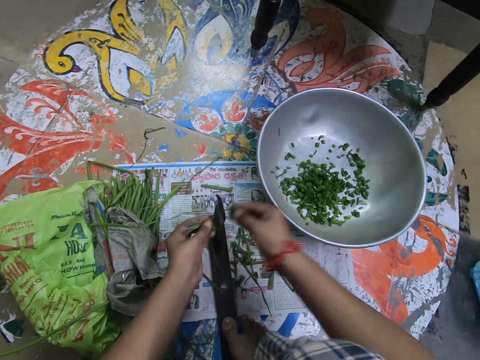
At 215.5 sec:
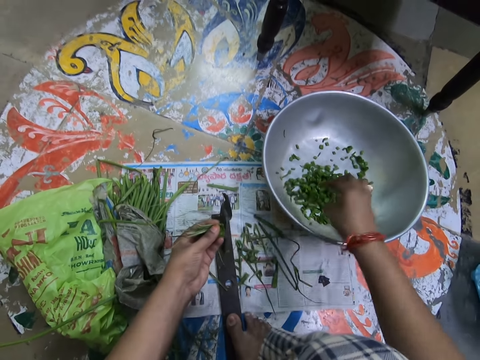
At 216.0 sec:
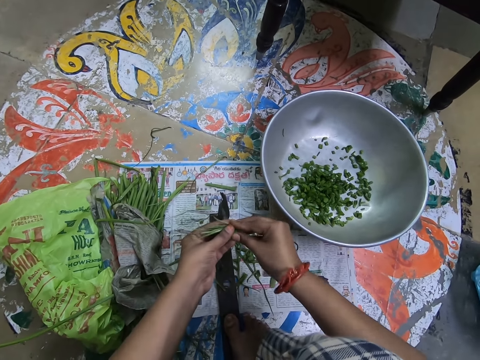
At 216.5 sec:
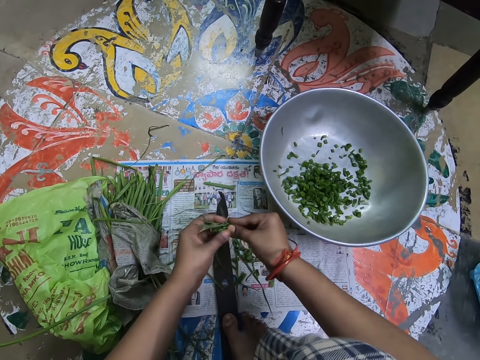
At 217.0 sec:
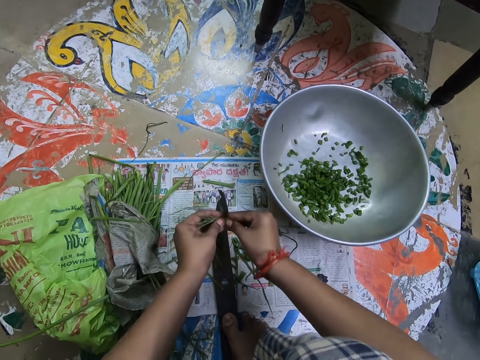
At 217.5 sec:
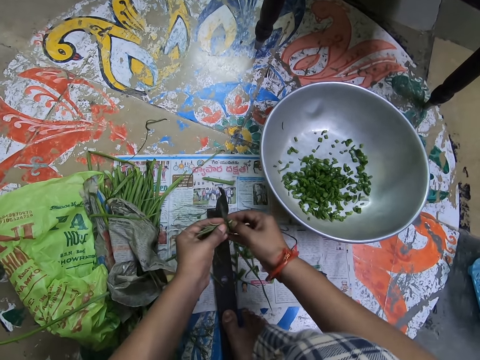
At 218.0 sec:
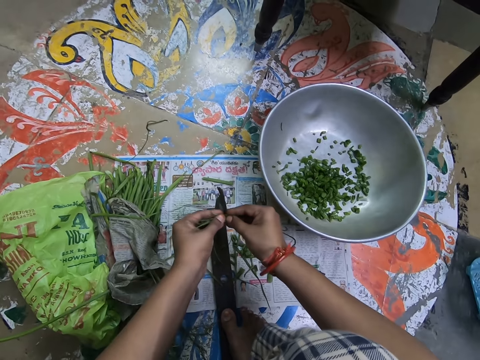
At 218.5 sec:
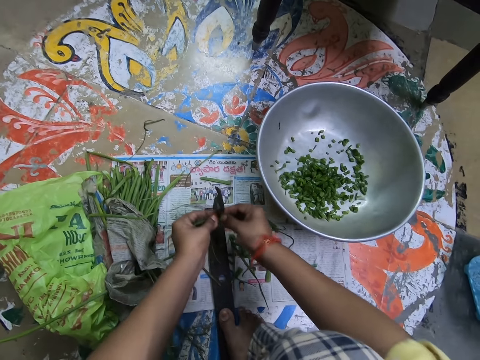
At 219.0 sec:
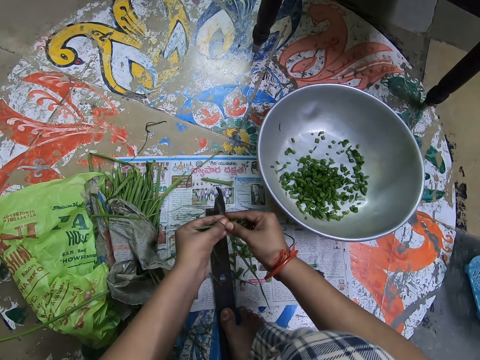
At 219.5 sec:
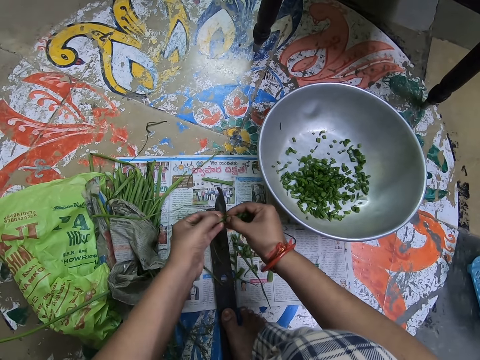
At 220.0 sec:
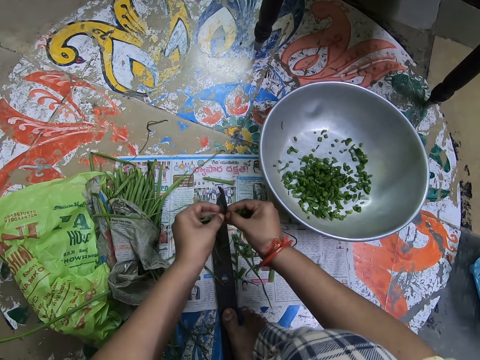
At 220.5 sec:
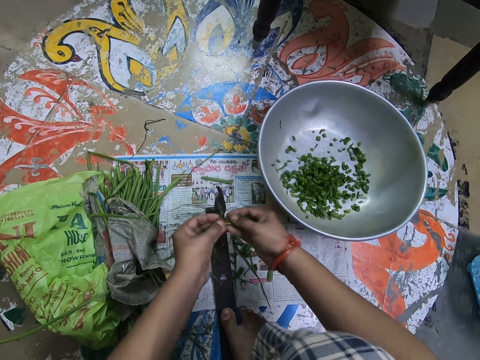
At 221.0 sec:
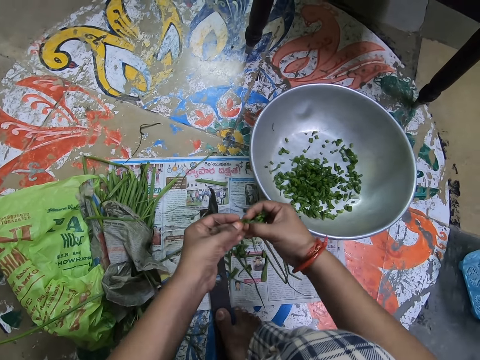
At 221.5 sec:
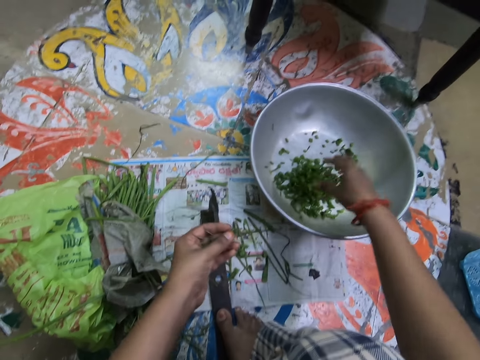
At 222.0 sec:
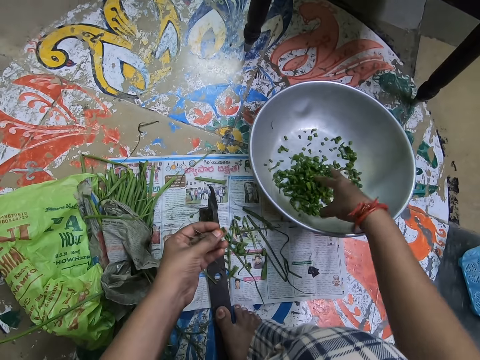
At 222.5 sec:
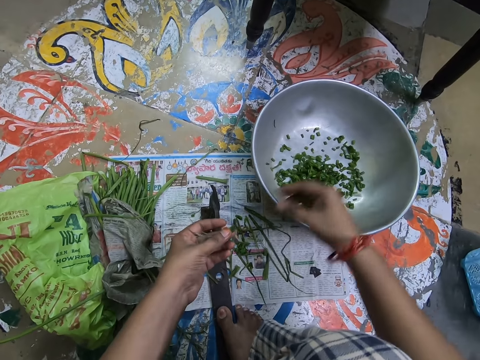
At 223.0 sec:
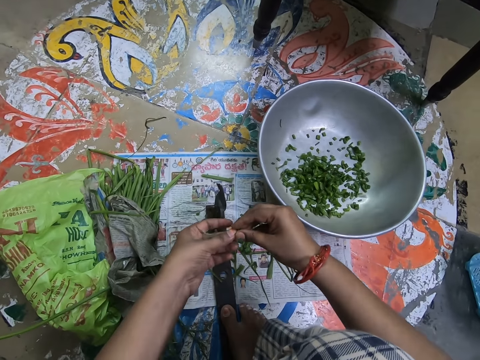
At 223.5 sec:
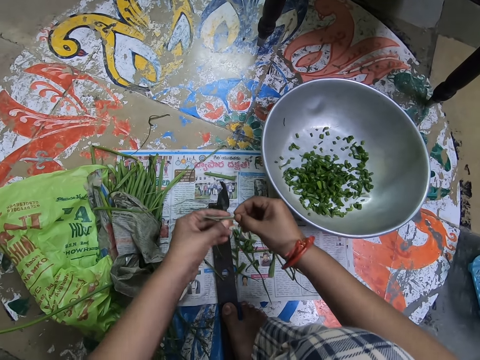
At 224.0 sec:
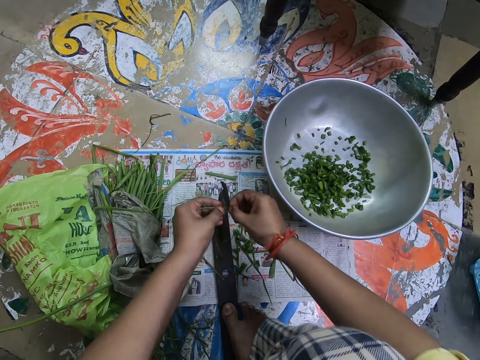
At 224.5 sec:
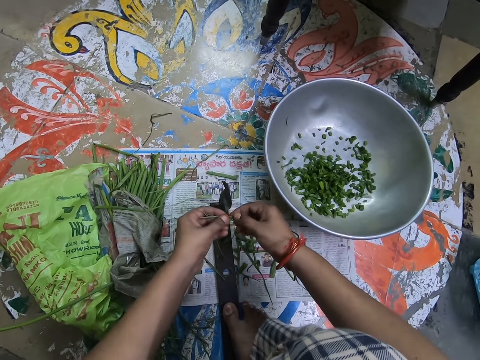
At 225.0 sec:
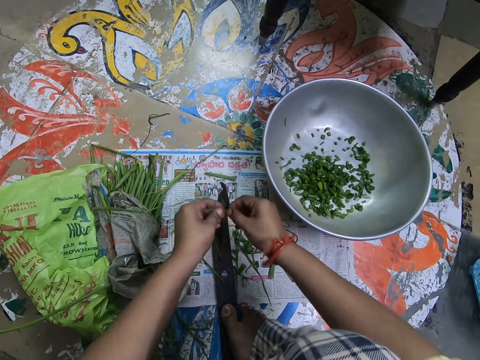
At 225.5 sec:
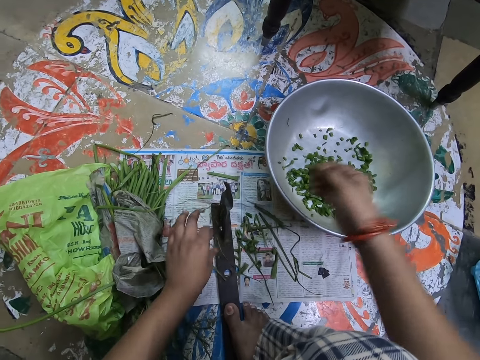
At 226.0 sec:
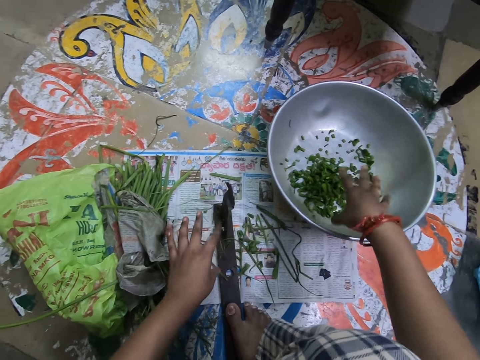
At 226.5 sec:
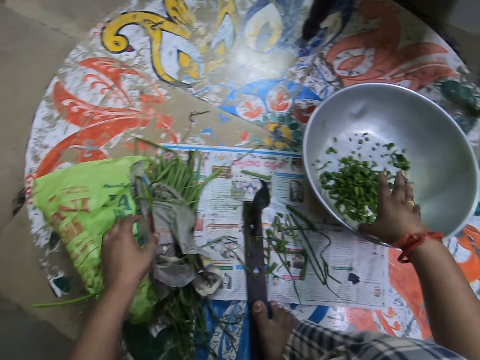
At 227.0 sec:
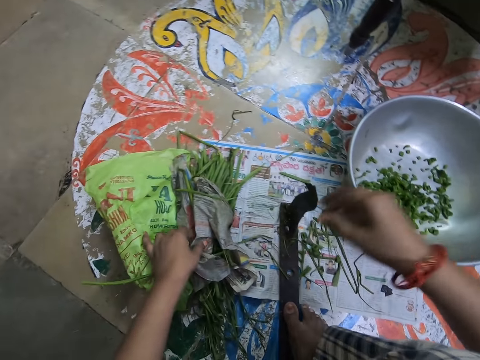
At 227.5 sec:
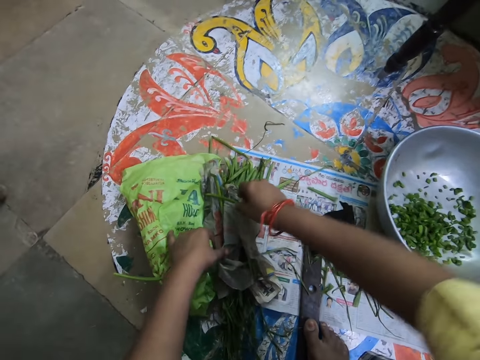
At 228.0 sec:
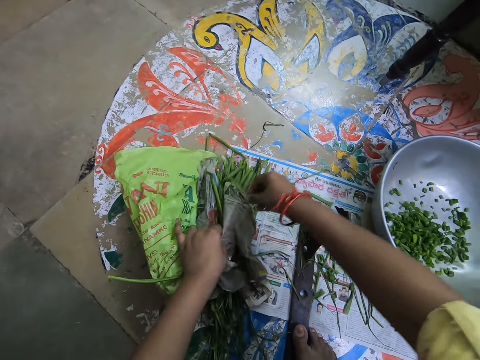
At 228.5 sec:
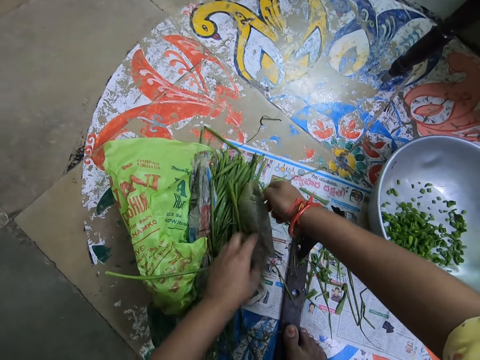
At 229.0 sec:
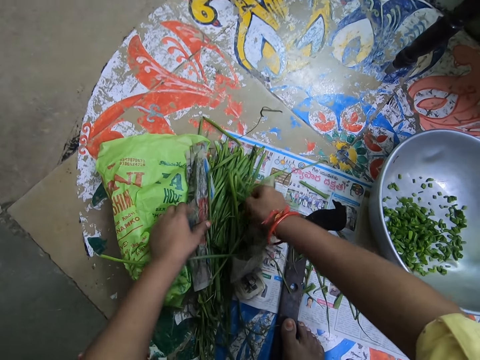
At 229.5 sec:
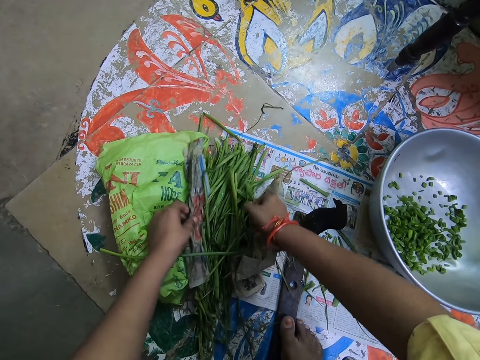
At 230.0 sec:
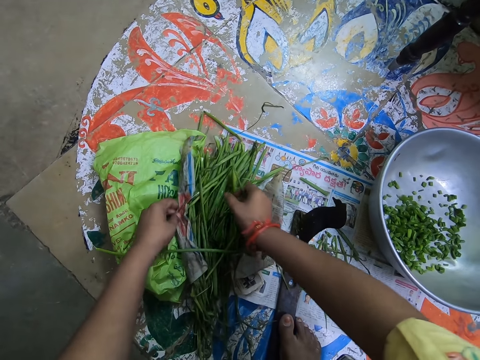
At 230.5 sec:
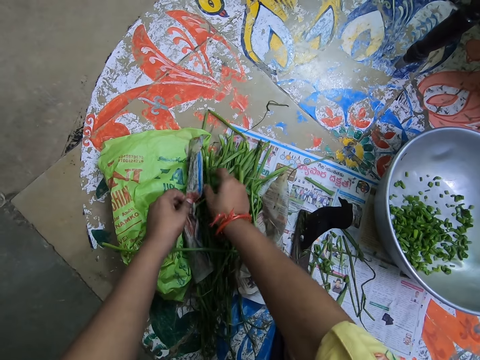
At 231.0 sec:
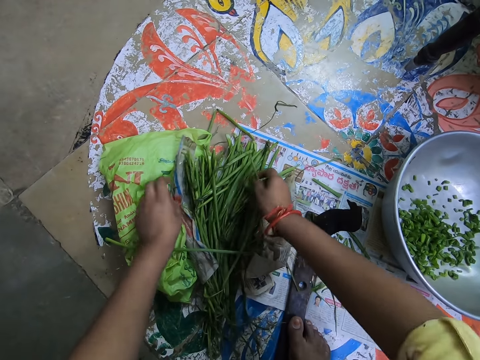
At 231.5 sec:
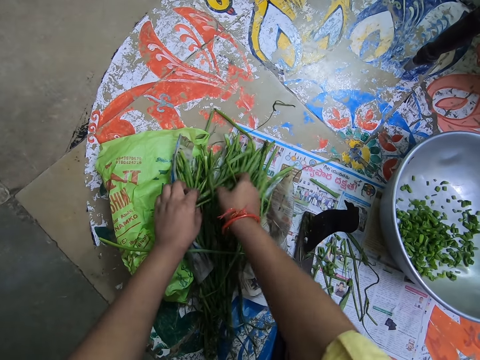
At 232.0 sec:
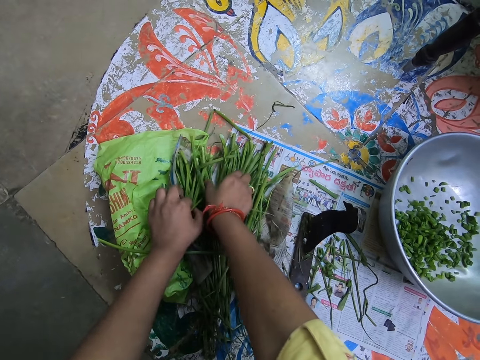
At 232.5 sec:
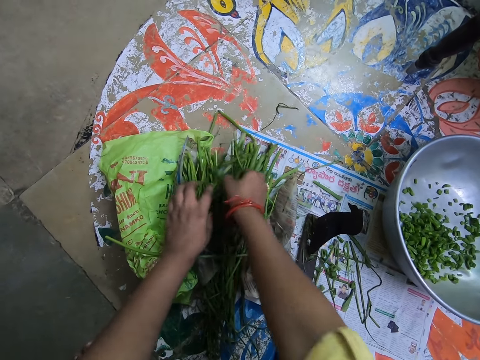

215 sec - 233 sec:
The camera wearer drops something in a basin. They hold something with both hands. They cut something. They drop something in the basin. They hold something with both hands. They cut something. They drop something in the basin. They hold something with the right hand. They unwrap something. They arrange vegetables in the hands. They pick up something.

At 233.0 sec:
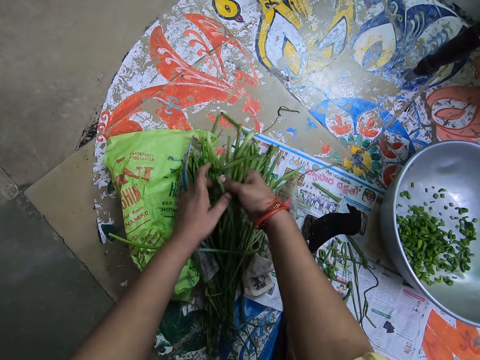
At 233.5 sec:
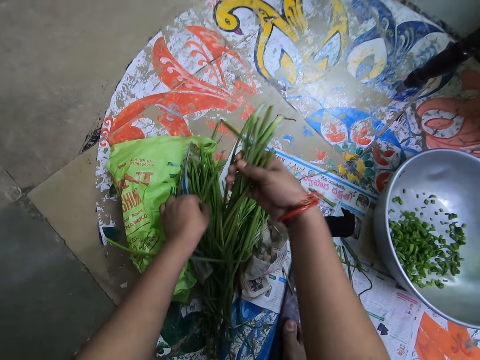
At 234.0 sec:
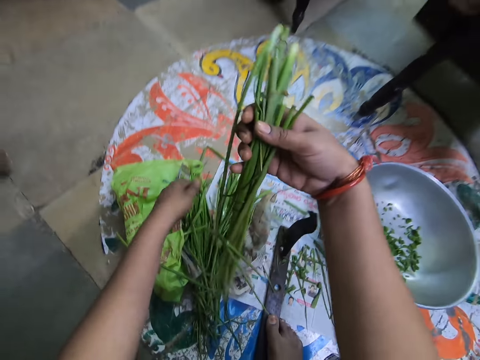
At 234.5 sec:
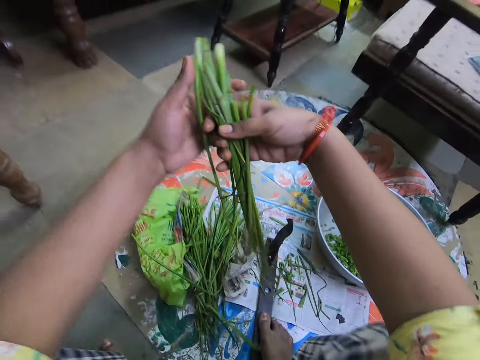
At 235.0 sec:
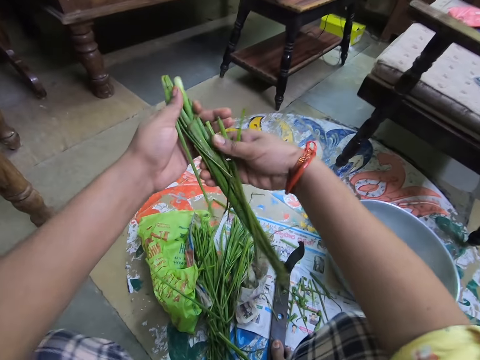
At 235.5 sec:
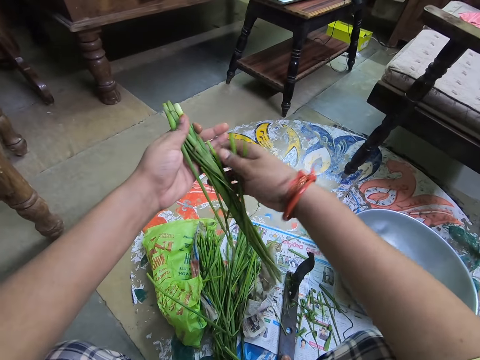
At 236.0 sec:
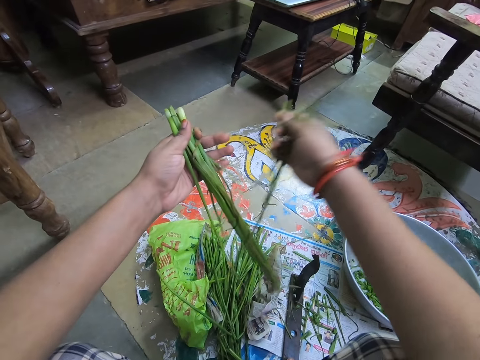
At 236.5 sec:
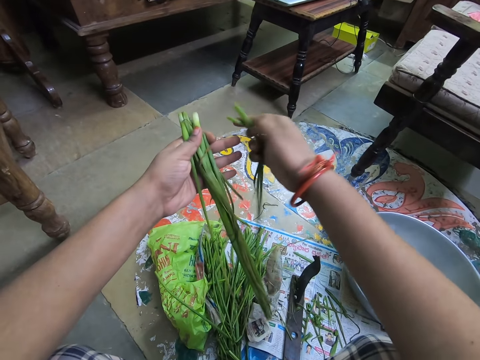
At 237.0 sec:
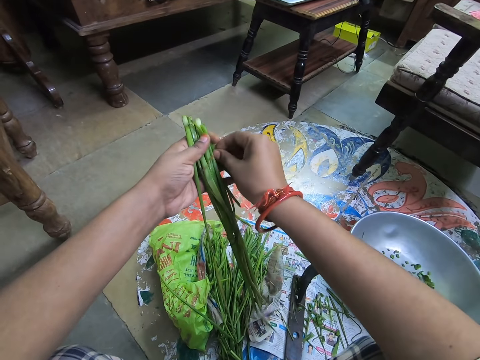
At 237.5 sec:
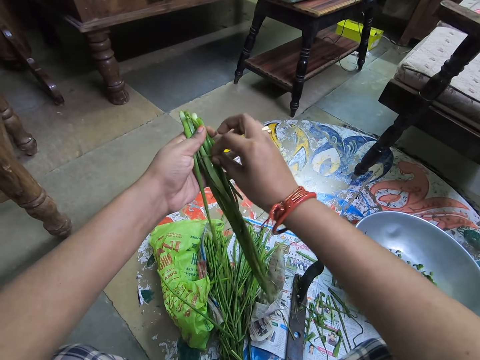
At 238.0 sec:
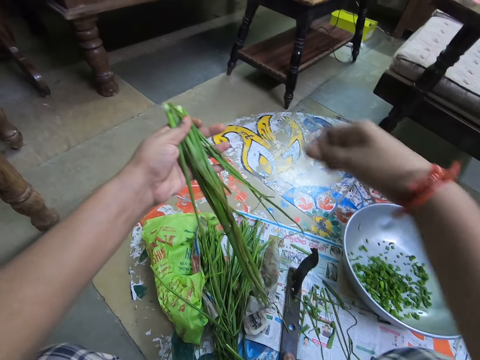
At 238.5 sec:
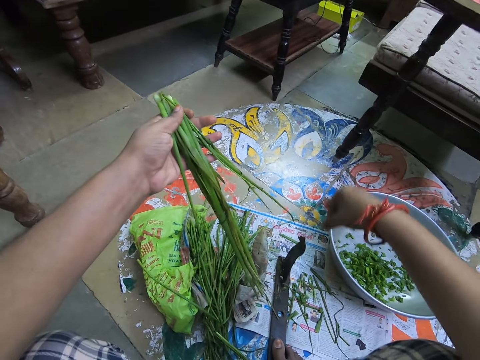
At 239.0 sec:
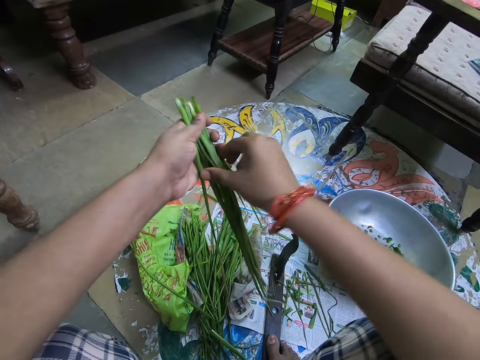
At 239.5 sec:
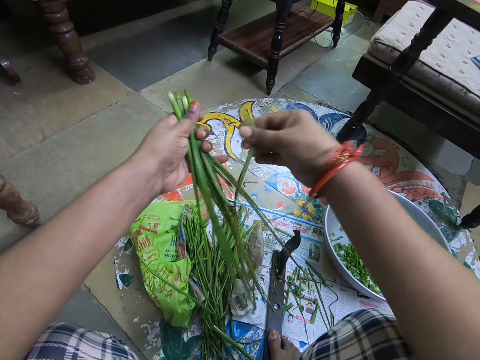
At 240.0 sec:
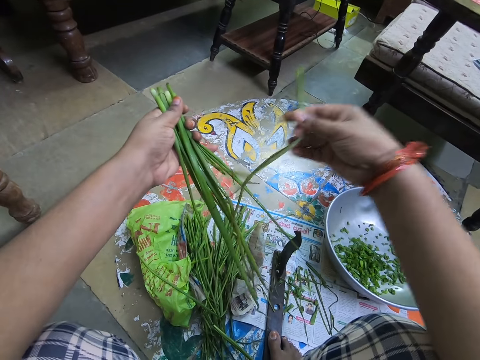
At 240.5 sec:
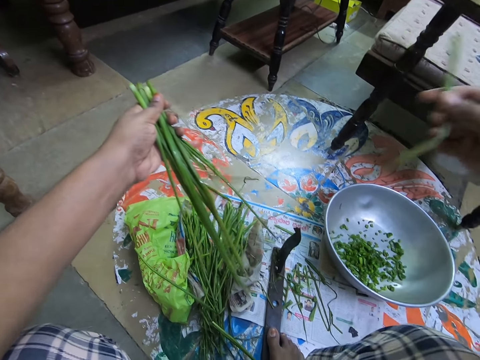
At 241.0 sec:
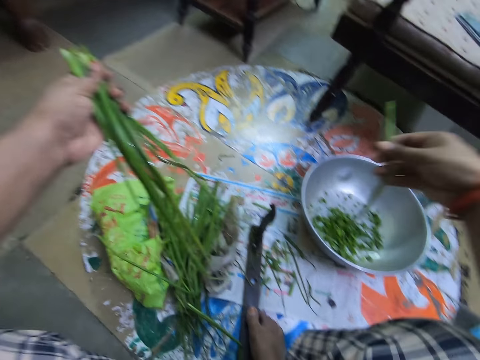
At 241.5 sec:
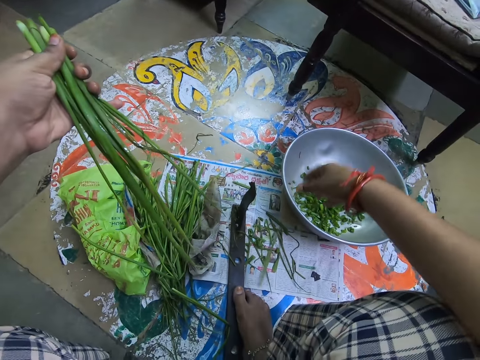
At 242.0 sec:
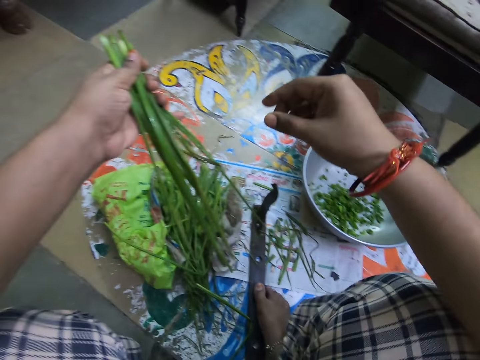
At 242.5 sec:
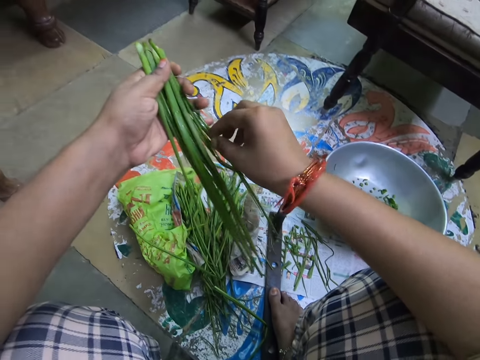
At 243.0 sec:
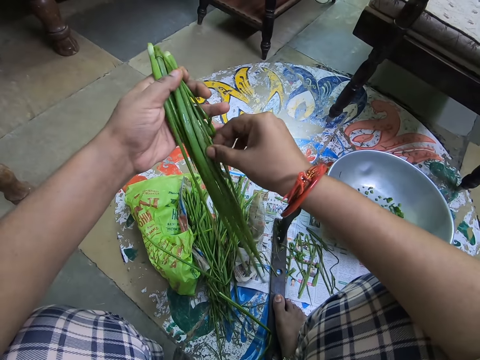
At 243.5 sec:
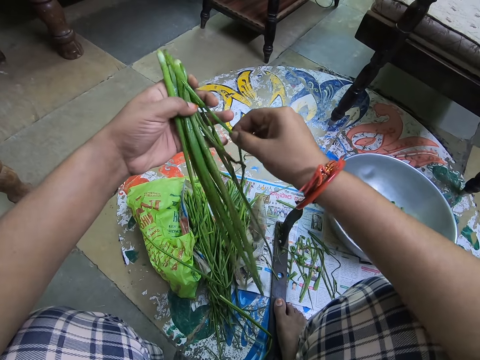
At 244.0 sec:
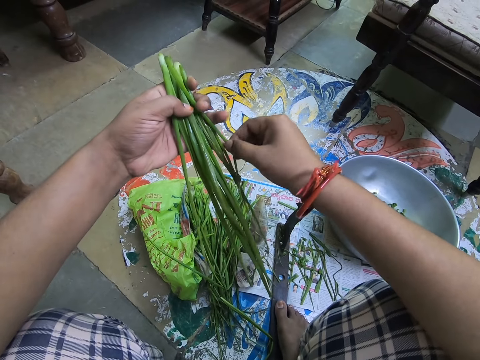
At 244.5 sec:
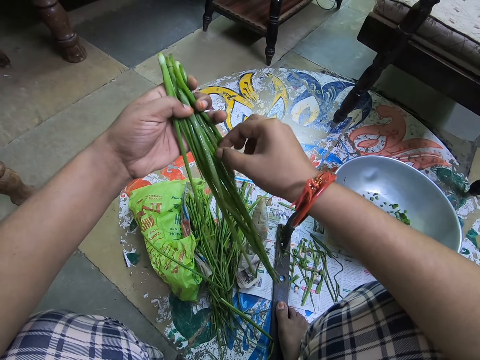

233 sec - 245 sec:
The camera wearer holds something with both hands. They arrange something. They pick up something. They drop something. They pick up something. They drop something. They pick up something.
